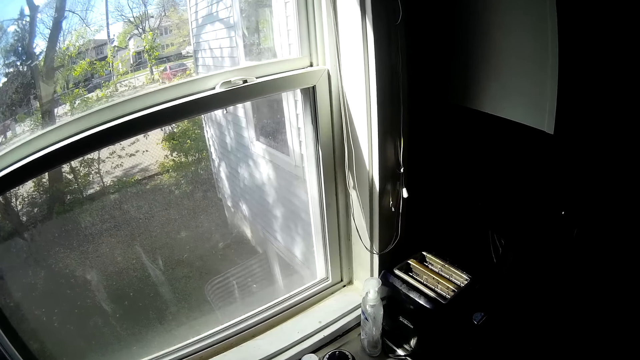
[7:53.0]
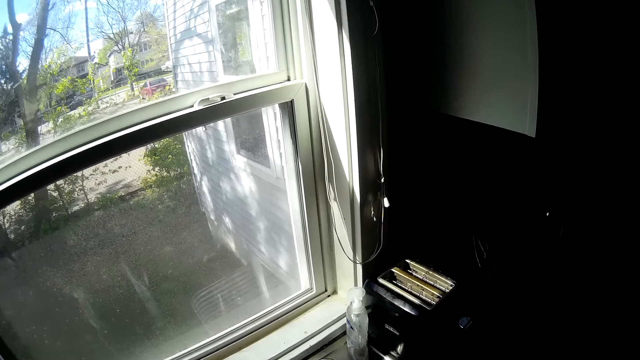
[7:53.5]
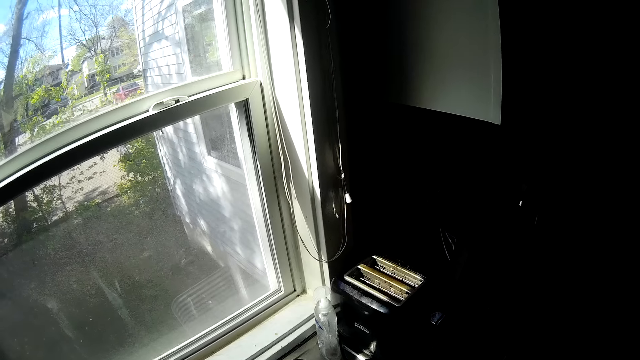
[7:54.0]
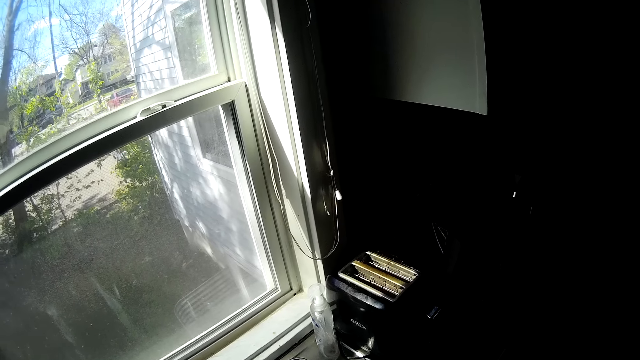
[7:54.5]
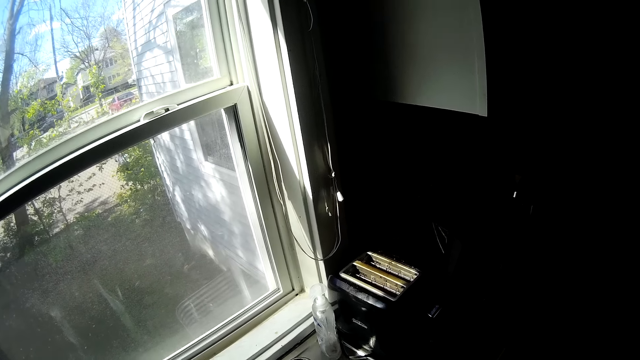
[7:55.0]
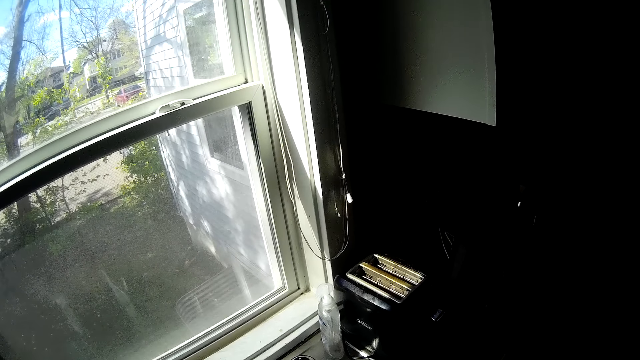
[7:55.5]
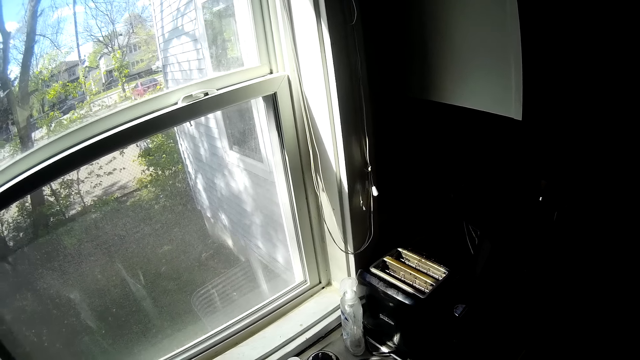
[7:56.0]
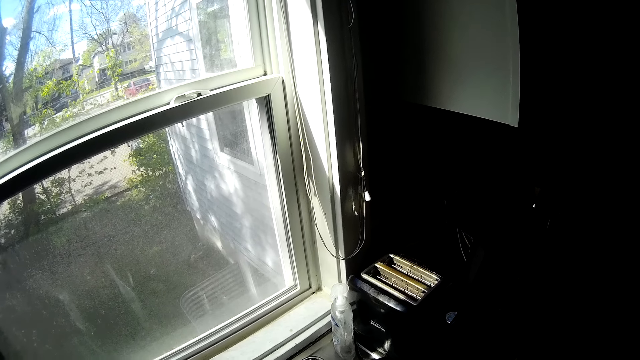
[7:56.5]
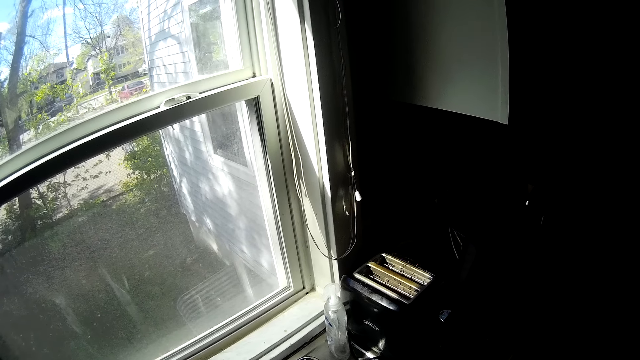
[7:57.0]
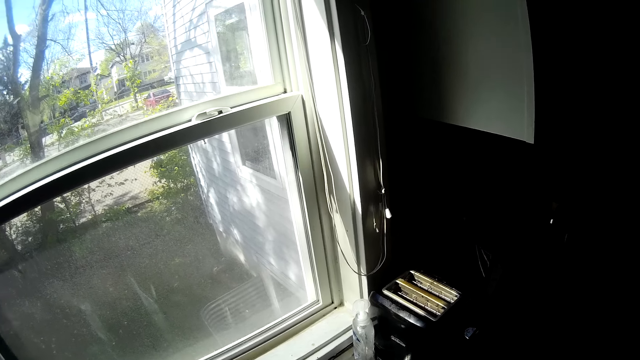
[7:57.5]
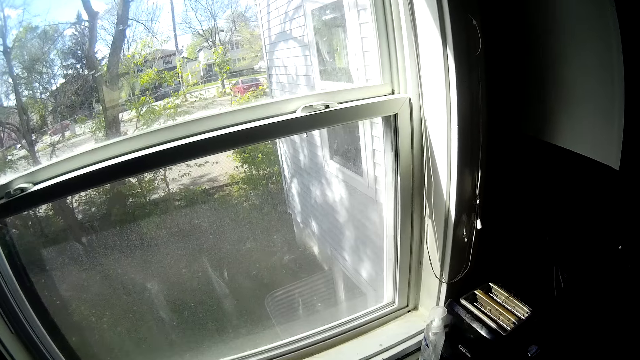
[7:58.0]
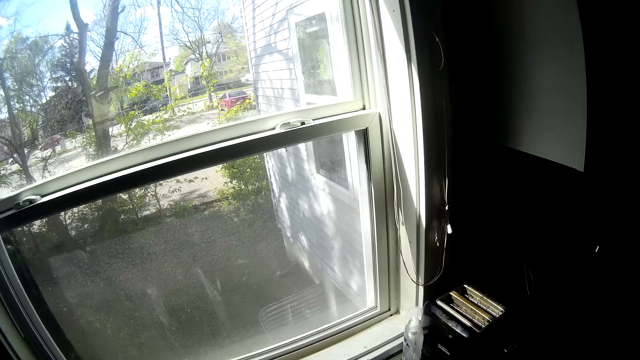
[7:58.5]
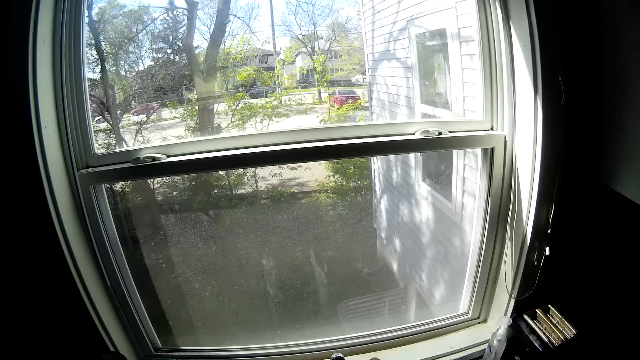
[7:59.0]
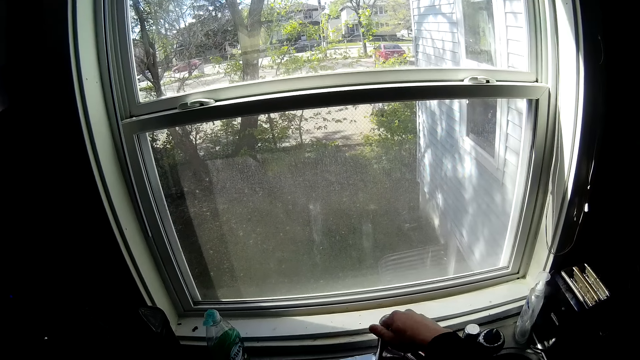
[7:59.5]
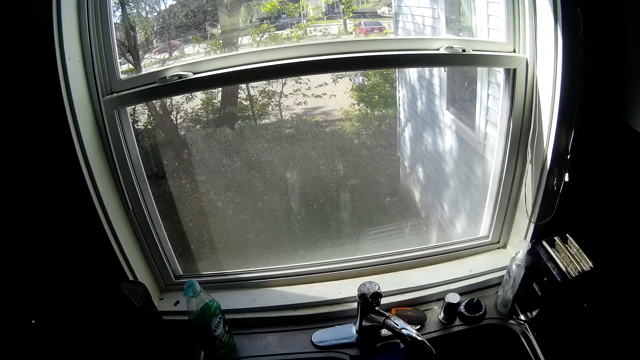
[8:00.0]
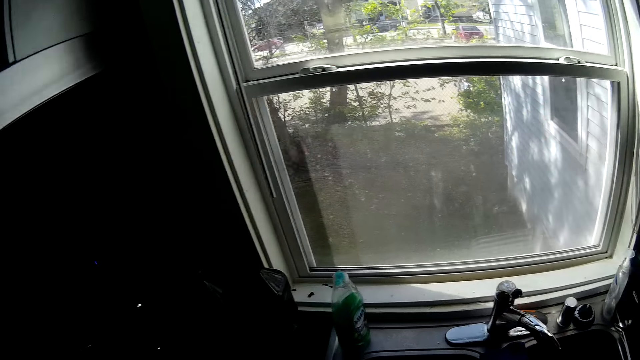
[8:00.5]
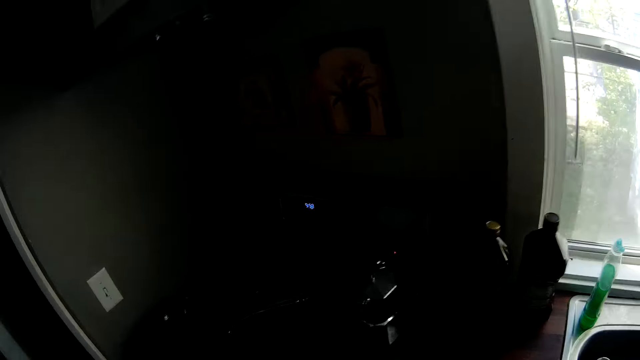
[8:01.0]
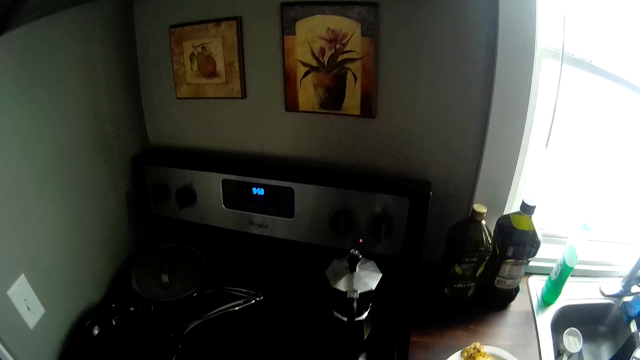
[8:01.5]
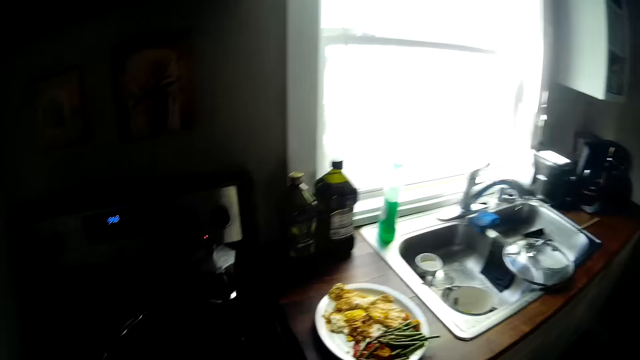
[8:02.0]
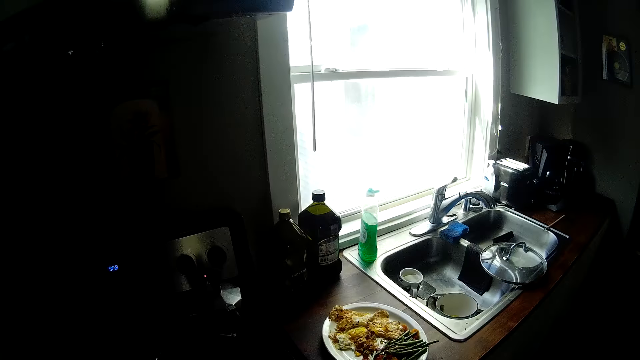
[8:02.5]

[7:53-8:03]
The camera wearer closes the kitchen sink tap with his right hand.

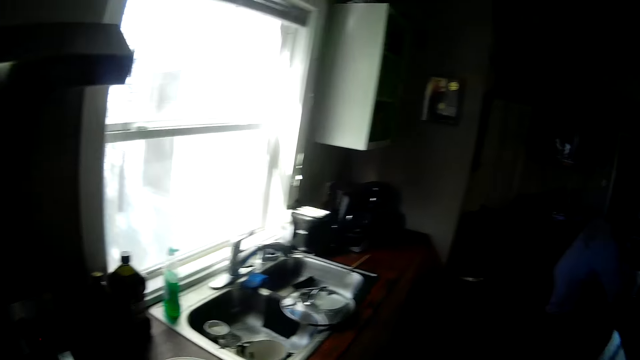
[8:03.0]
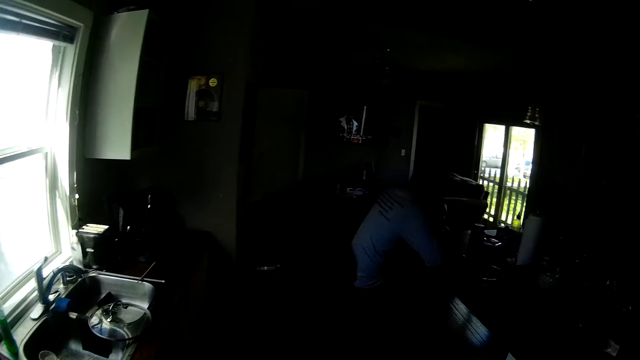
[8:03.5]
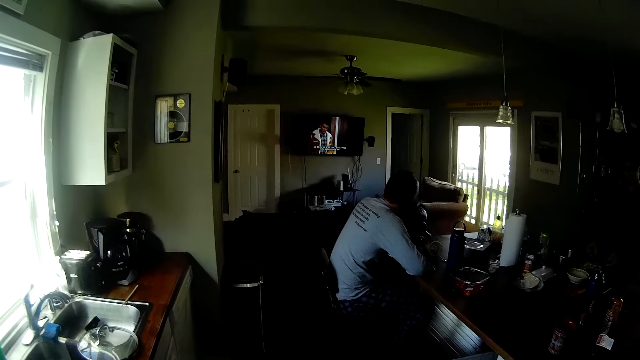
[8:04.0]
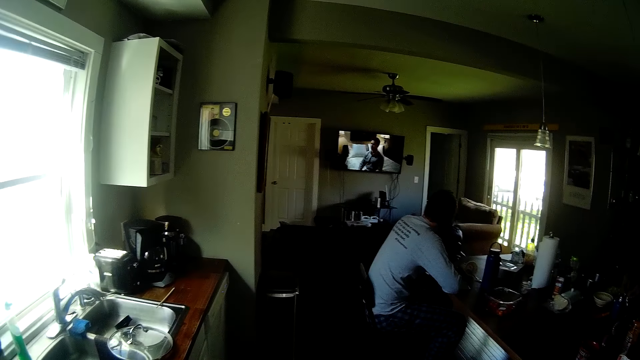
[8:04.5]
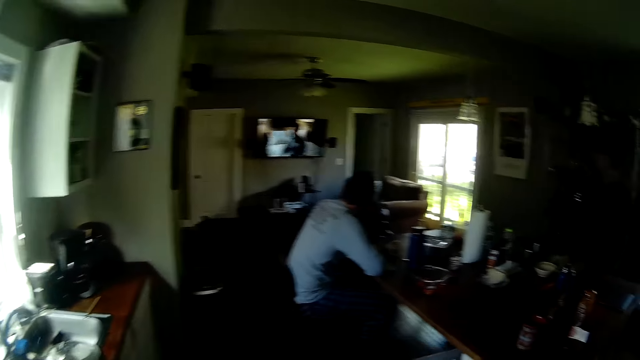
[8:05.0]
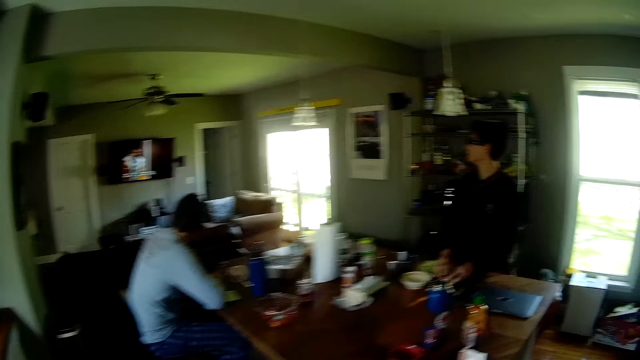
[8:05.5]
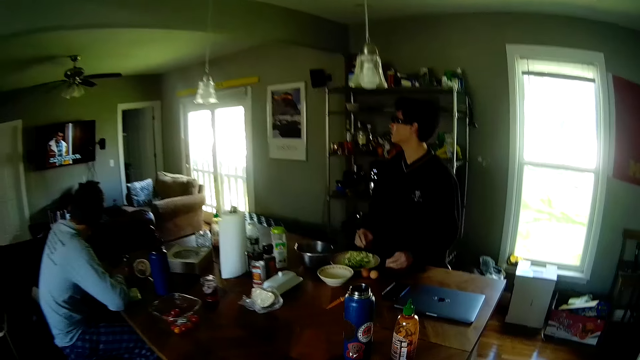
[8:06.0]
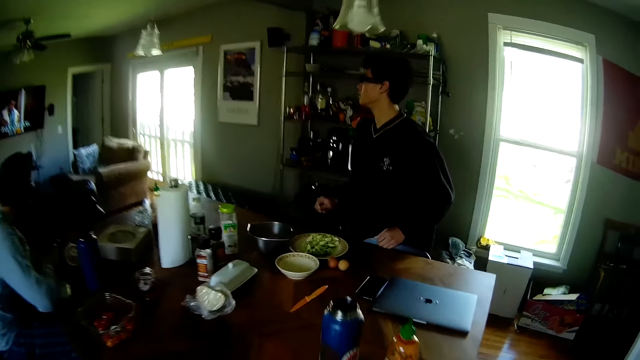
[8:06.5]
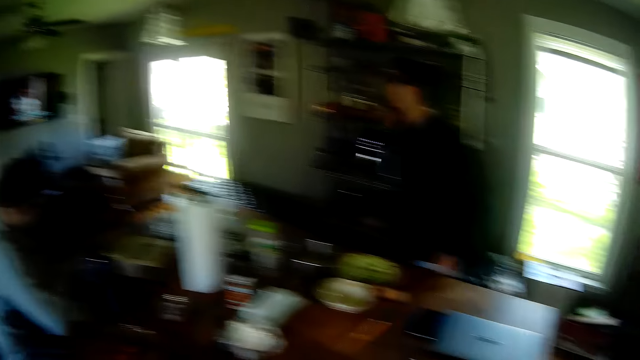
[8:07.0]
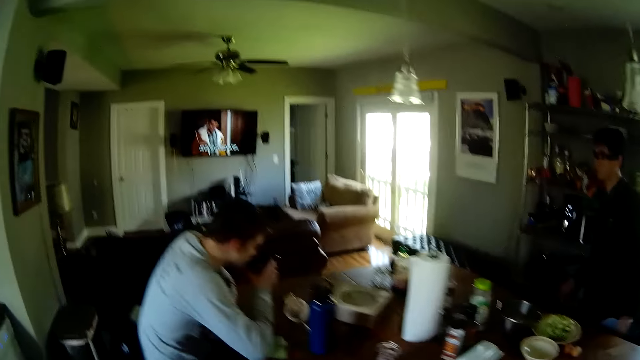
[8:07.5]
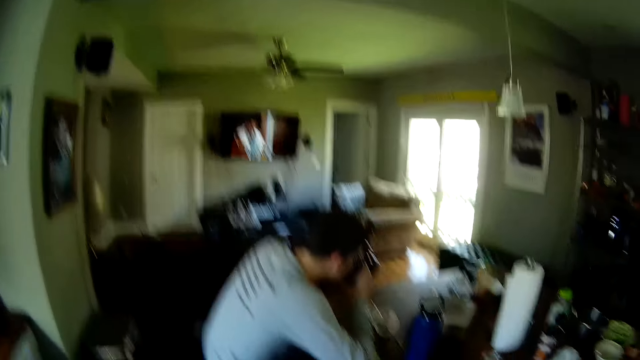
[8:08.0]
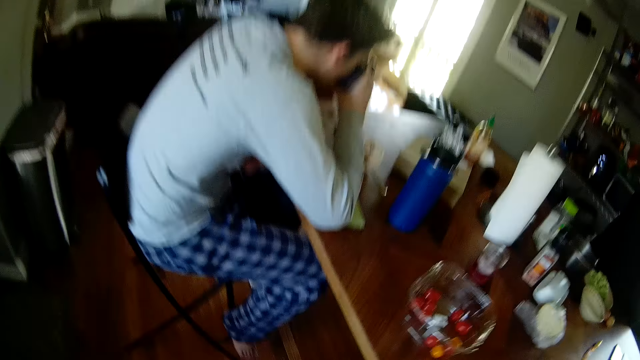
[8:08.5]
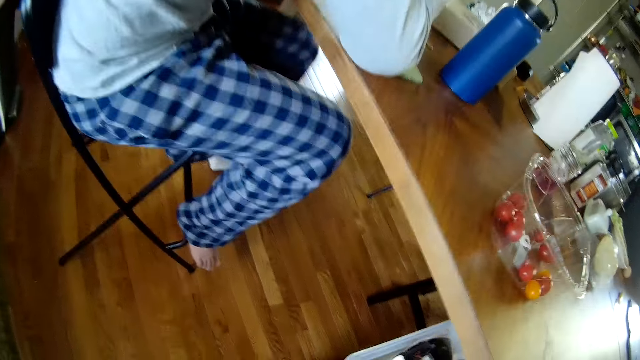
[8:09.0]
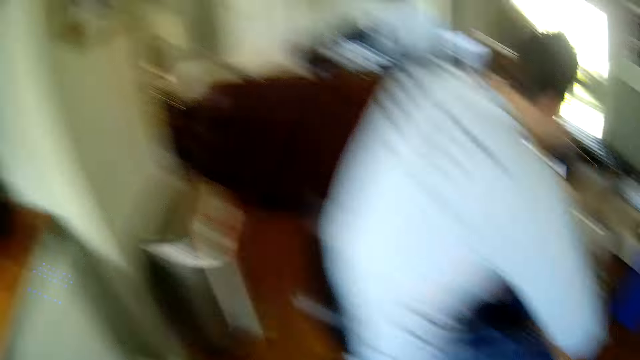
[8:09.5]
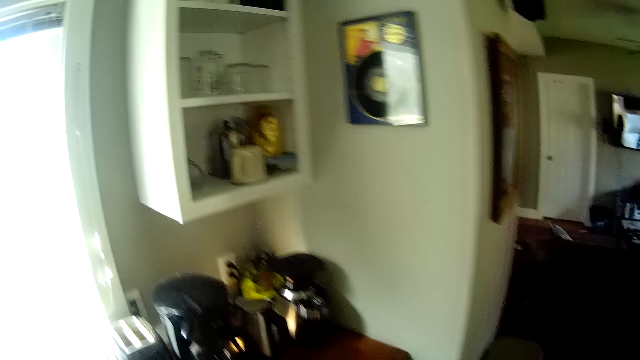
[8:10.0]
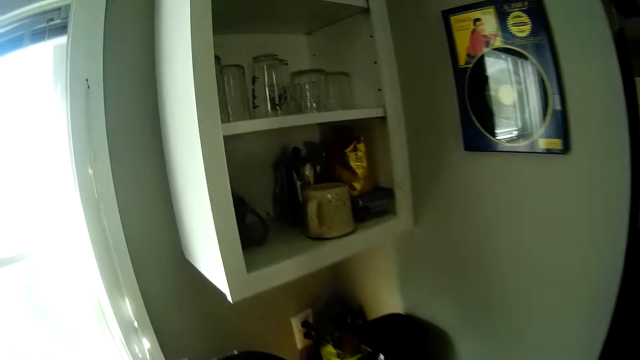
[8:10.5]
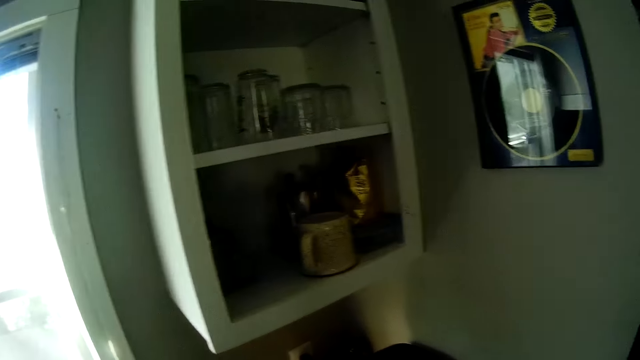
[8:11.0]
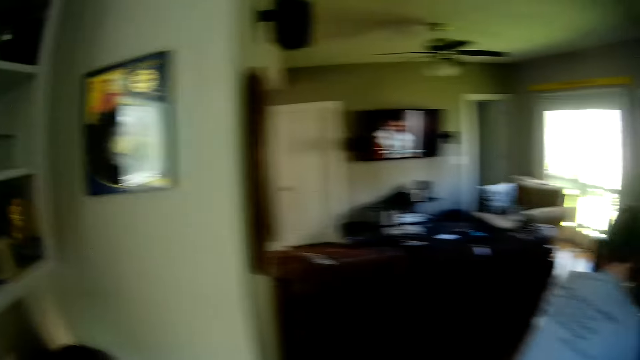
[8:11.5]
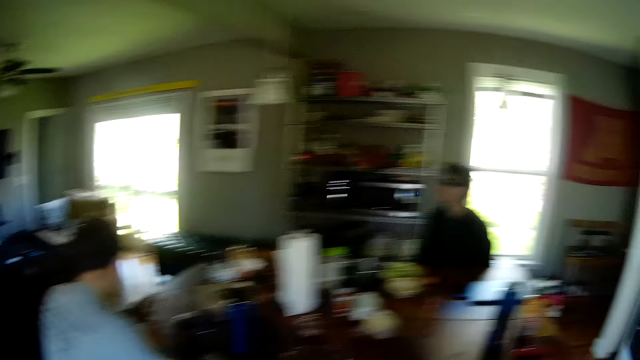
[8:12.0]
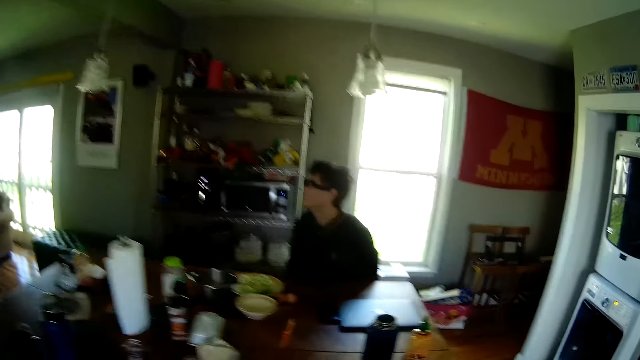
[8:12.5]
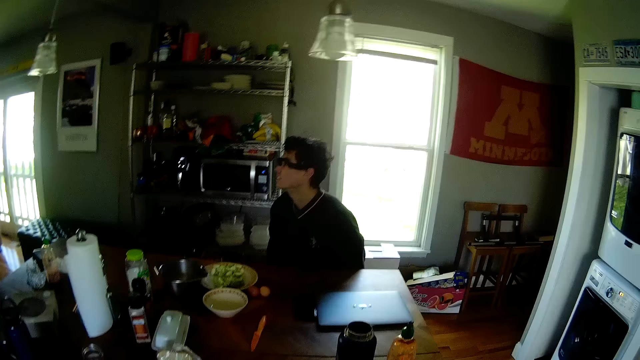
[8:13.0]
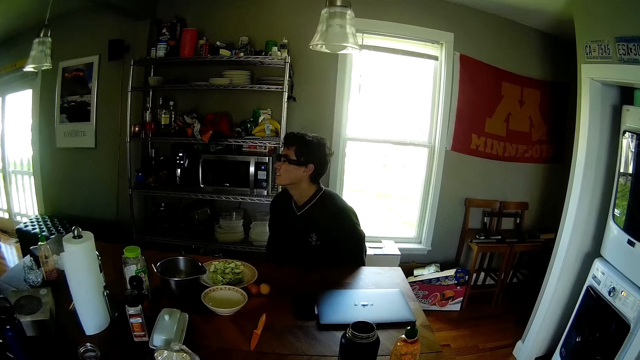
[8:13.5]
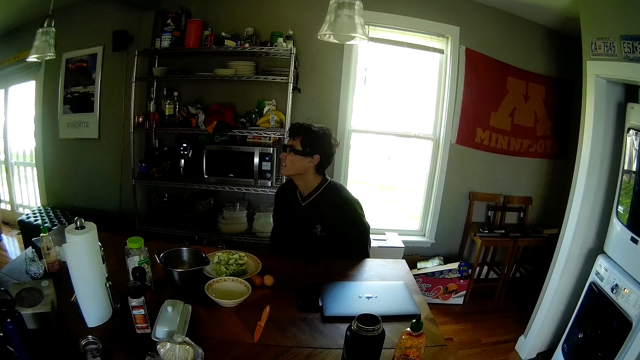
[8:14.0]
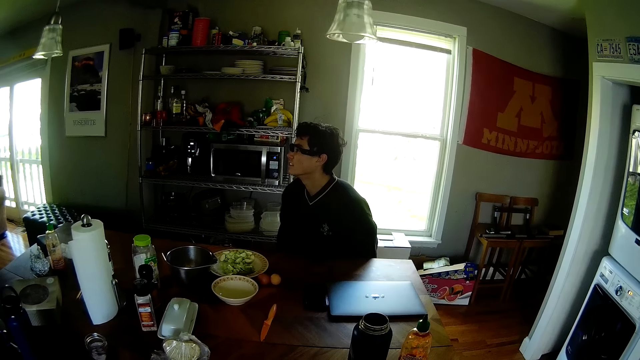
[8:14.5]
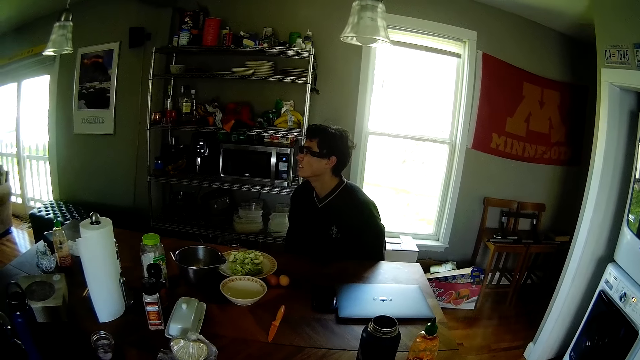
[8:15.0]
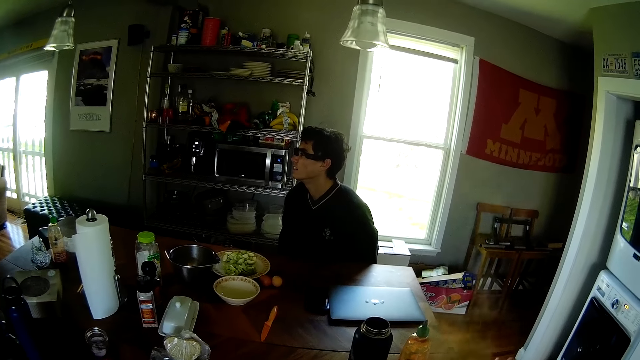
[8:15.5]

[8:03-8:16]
The camera wearer walks around. They walk towards a dining table.
